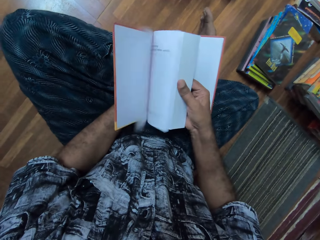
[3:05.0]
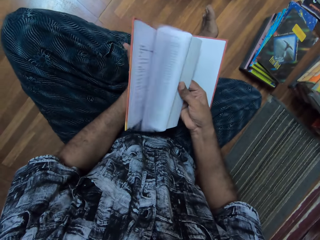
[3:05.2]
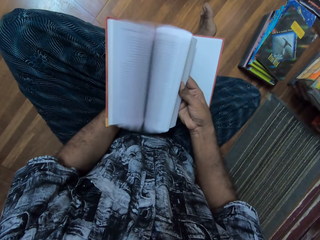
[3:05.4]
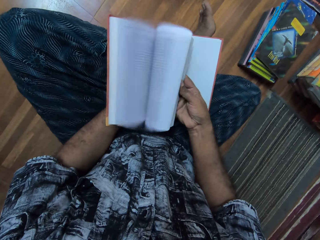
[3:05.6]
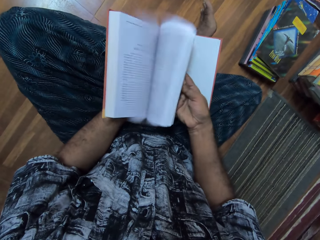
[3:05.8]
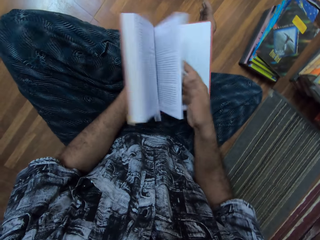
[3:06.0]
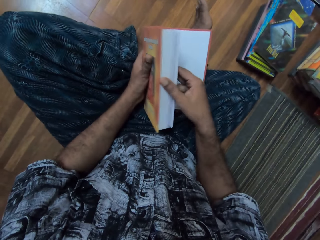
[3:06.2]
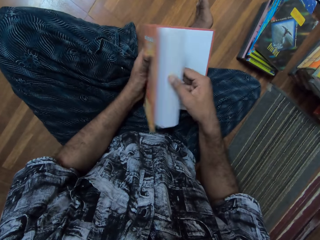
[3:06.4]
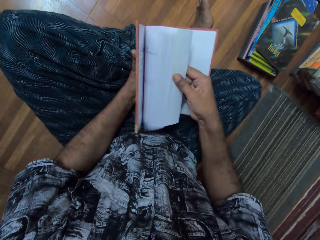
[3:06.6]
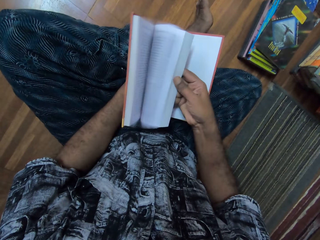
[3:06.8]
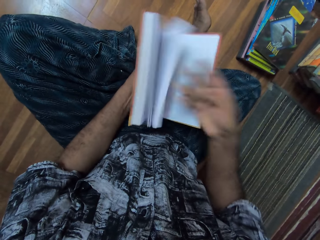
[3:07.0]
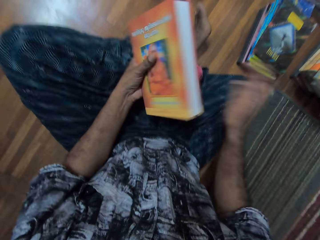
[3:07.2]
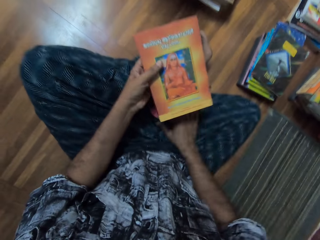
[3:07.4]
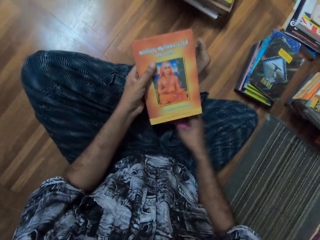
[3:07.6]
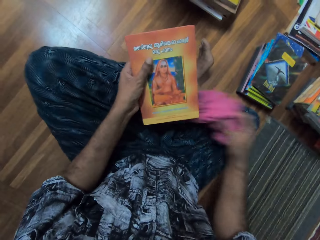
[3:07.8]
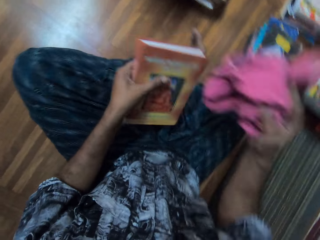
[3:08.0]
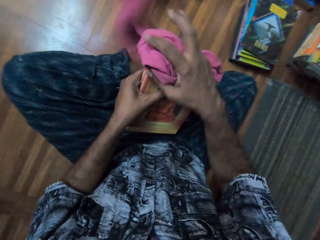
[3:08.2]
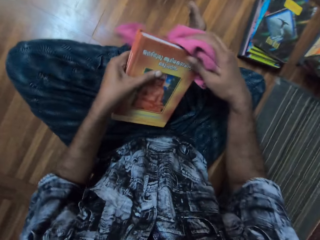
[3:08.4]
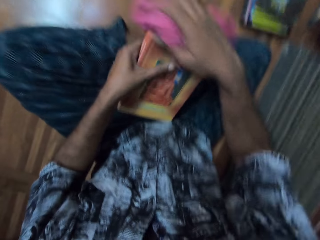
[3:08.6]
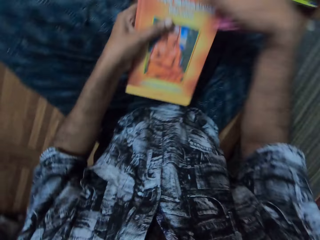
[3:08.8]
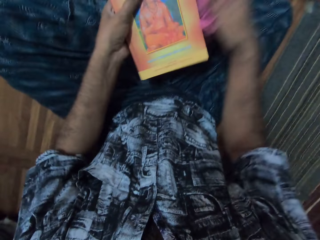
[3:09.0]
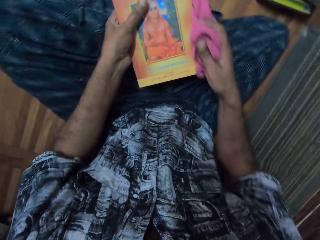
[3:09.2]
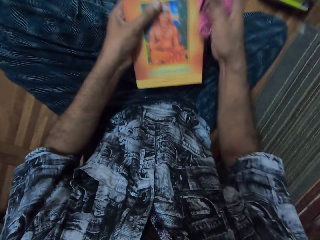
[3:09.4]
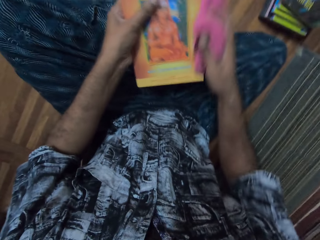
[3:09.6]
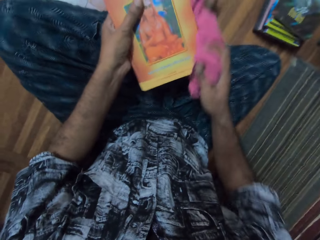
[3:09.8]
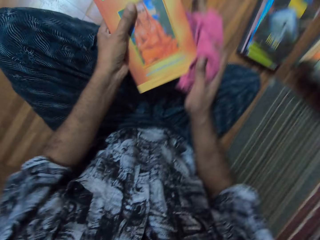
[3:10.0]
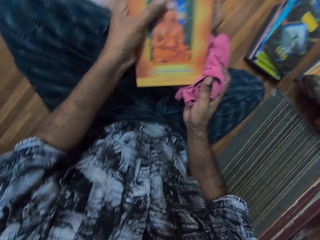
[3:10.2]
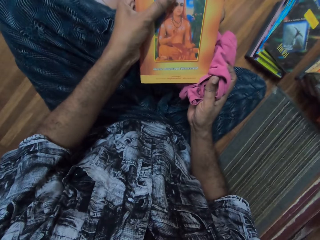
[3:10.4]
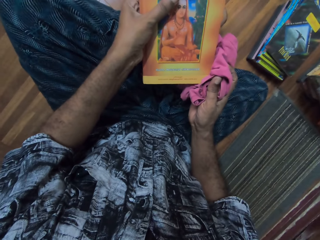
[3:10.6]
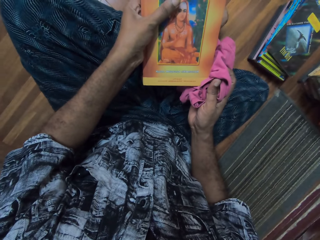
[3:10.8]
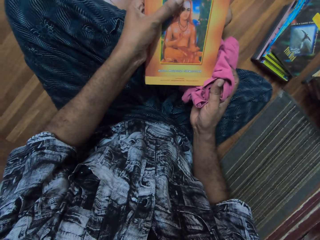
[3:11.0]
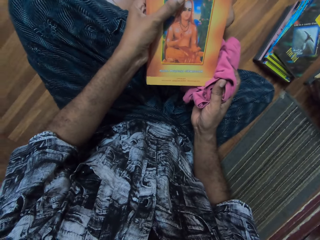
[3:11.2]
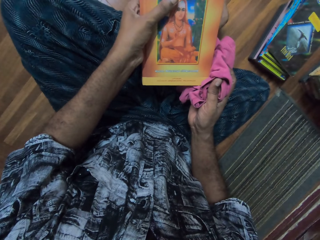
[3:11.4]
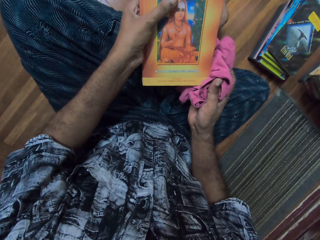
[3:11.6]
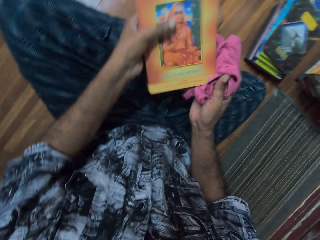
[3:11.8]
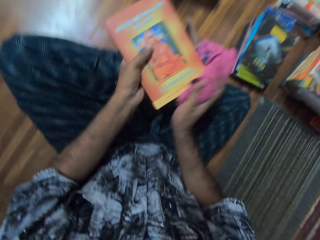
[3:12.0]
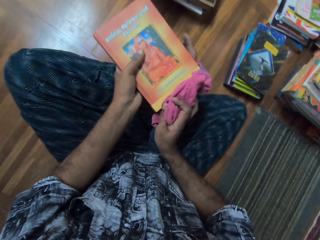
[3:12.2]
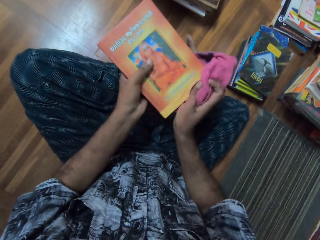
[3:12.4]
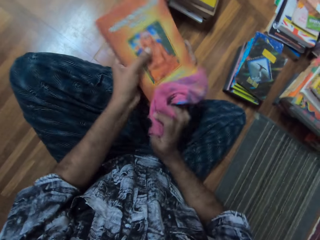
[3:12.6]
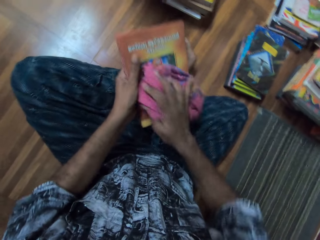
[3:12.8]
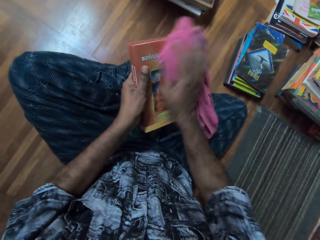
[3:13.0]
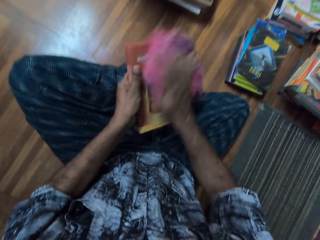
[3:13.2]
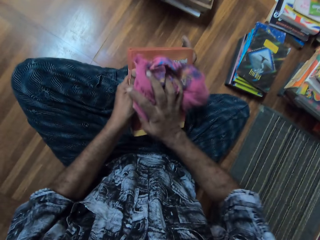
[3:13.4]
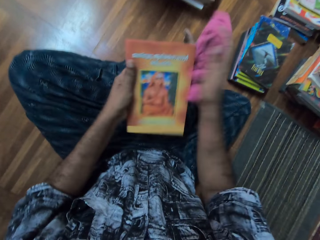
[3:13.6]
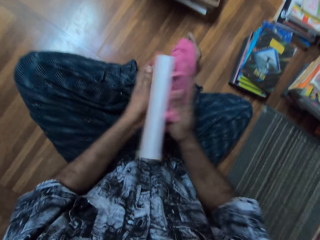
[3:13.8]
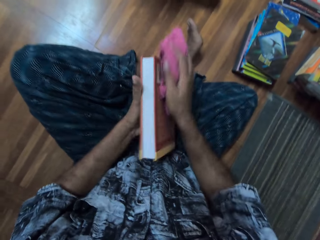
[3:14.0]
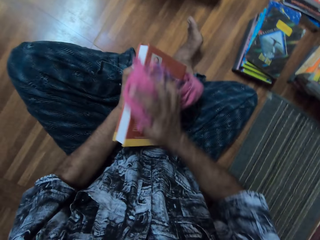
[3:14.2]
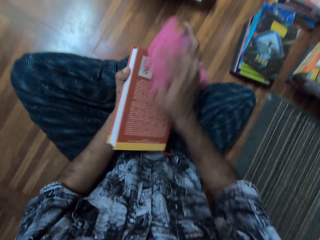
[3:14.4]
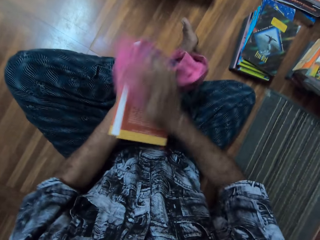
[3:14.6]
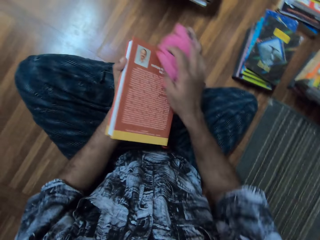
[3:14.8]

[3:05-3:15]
The camera wearer flips the pages of a book. They pick a cloth. They wipe the book with the cloth. They stare at the book. They wipe the book.

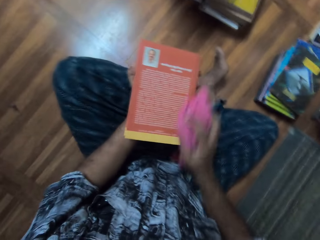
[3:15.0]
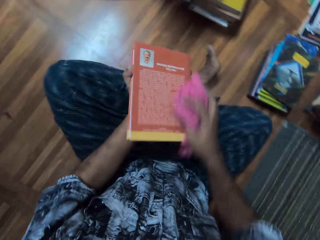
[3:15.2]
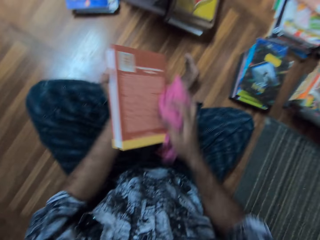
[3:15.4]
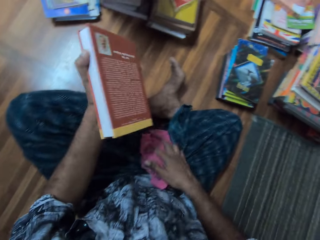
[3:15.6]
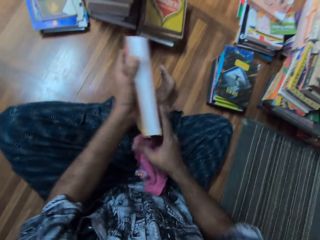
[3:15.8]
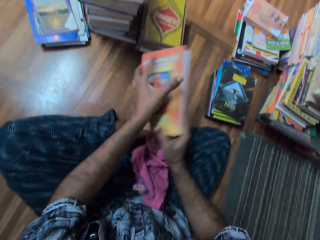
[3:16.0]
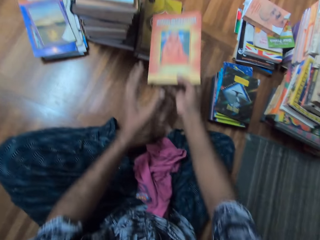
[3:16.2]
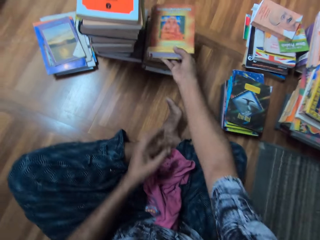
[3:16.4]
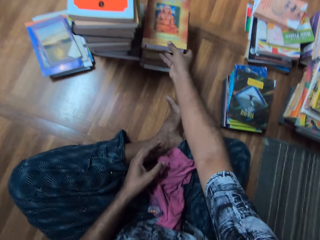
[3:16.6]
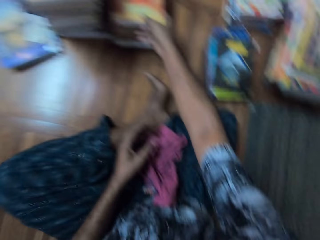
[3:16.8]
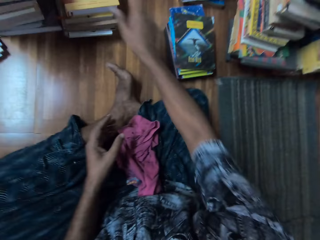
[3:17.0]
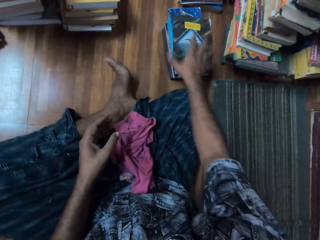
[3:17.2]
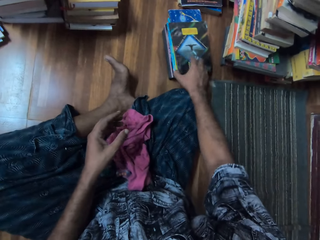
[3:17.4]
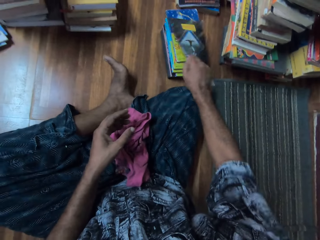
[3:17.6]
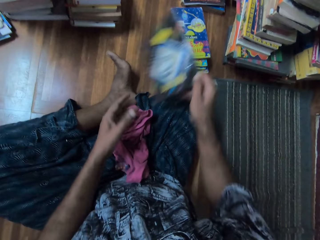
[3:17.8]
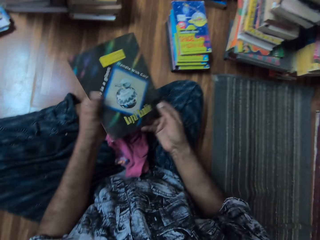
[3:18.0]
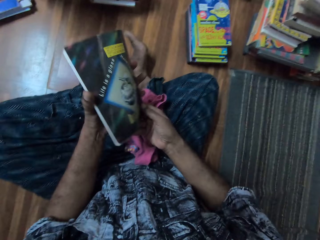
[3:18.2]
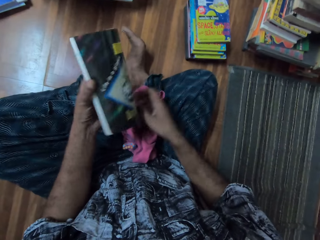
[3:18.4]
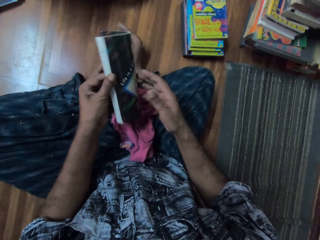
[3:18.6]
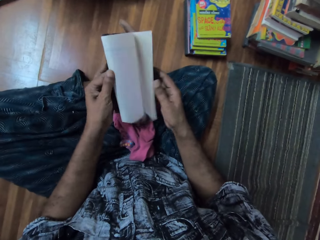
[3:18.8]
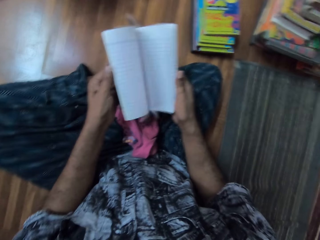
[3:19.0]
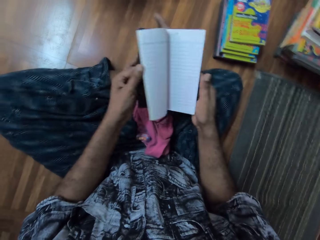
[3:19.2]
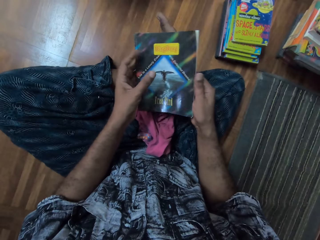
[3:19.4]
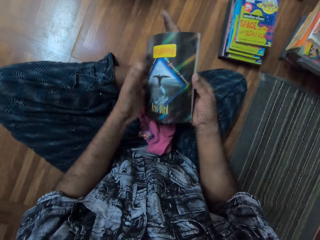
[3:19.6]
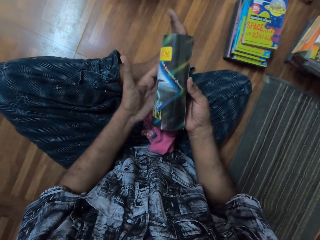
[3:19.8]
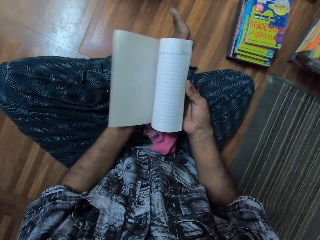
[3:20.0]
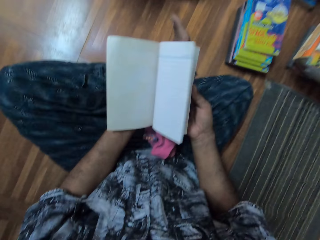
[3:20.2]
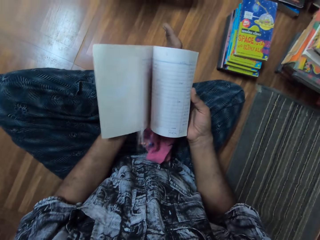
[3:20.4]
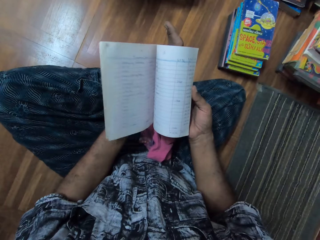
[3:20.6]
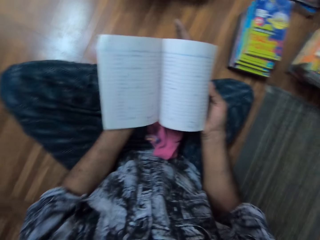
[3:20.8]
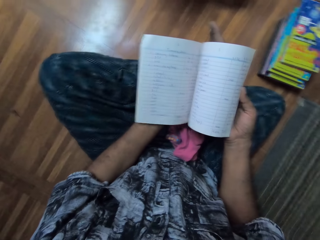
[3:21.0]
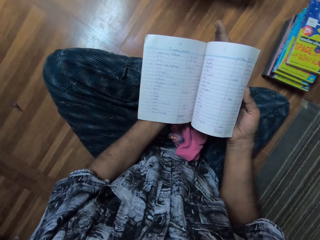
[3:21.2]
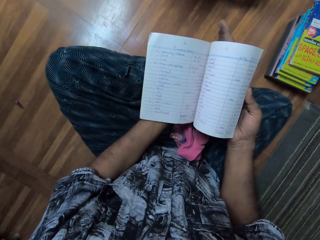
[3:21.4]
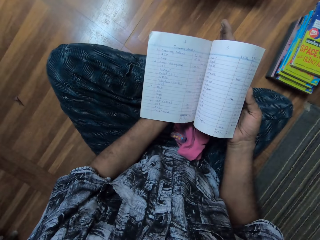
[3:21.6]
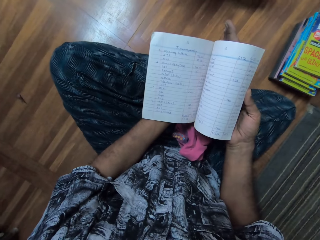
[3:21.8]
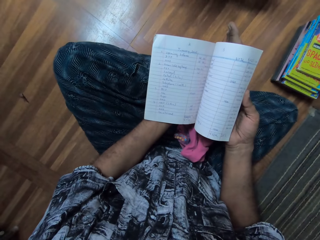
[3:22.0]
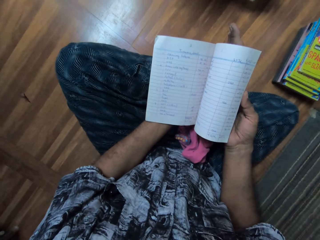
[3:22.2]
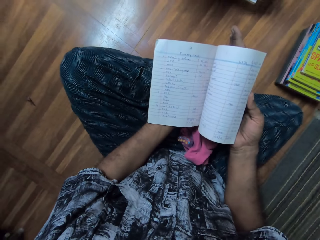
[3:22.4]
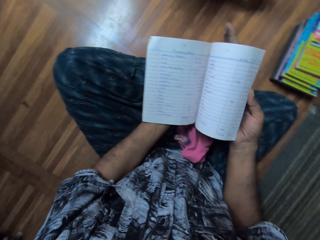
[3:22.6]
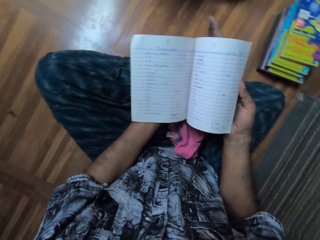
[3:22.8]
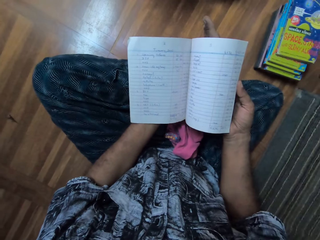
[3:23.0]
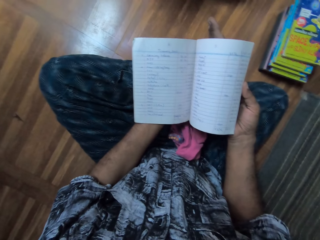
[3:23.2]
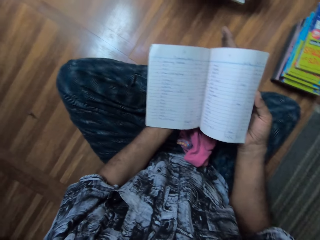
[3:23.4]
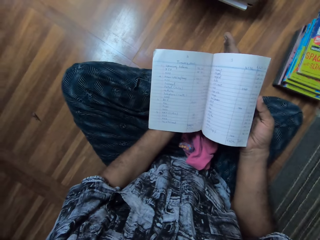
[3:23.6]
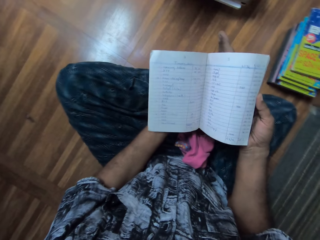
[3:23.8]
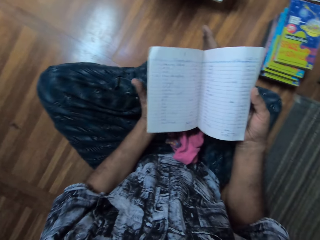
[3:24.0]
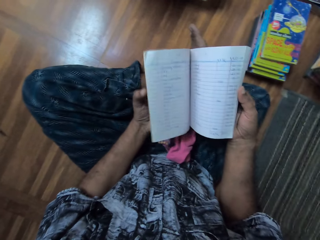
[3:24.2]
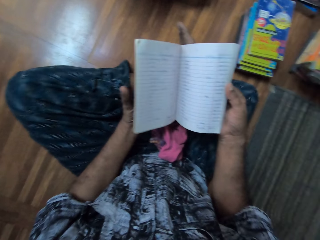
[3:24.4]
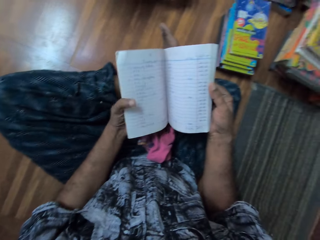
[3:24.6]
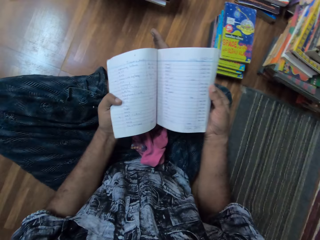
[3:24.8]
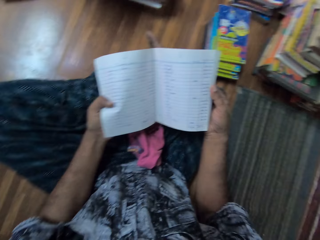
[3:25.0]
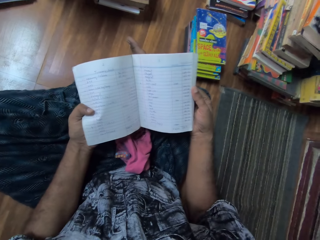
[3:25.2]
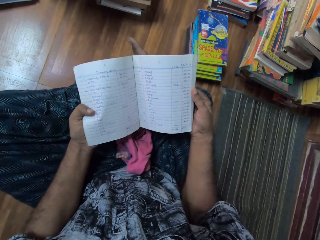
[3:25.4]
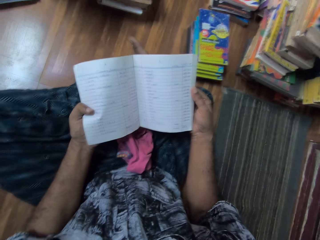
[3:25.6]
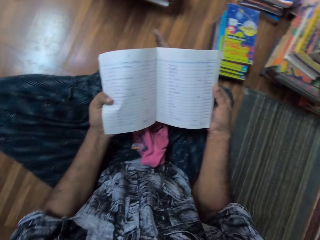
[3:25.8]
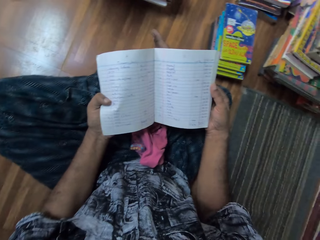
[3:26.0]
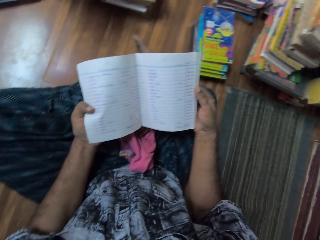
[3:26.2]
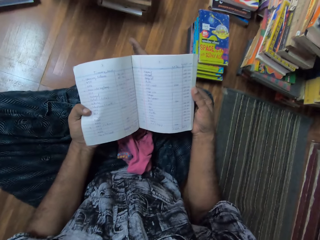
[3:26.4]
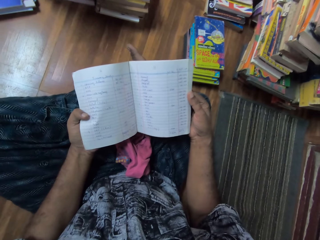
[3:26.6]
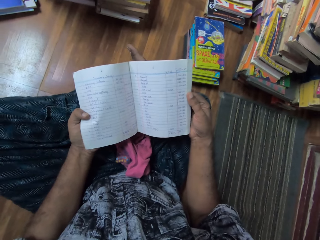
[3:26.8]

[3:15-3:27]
The camera wearer drops the cloth. They drop the book on the other books. They pick a book. They adjust the book. They flip the pages of the book. They stare at the book.
